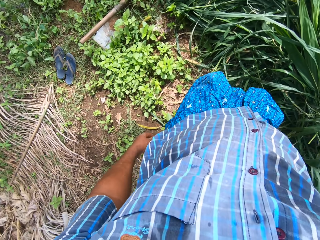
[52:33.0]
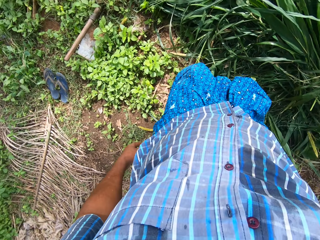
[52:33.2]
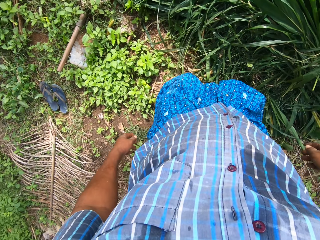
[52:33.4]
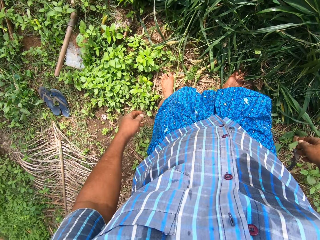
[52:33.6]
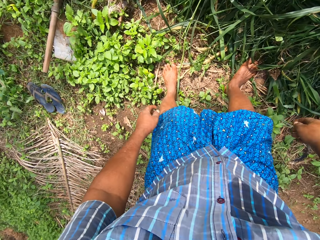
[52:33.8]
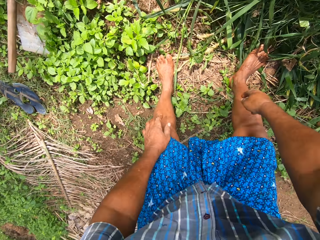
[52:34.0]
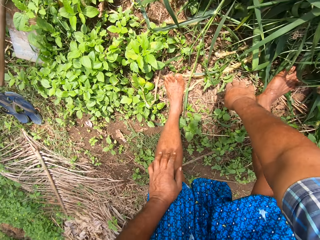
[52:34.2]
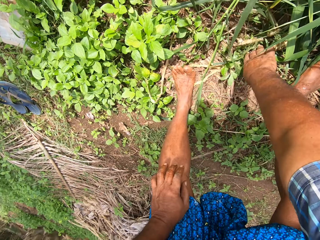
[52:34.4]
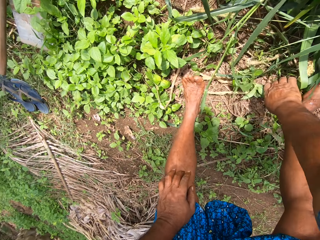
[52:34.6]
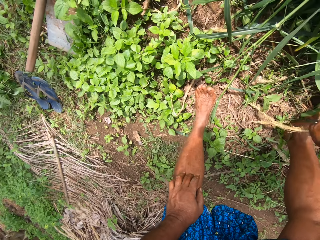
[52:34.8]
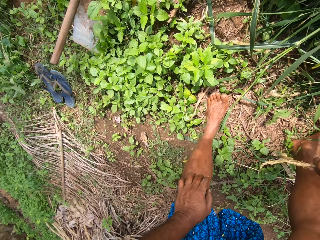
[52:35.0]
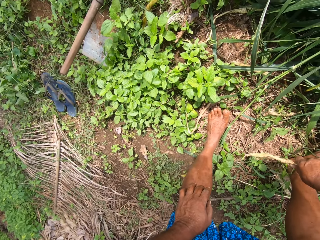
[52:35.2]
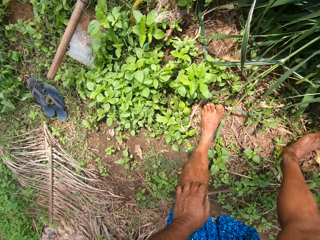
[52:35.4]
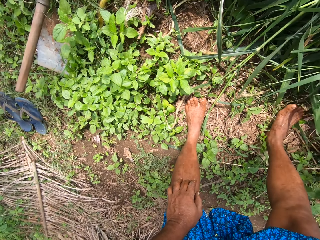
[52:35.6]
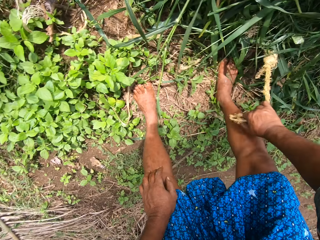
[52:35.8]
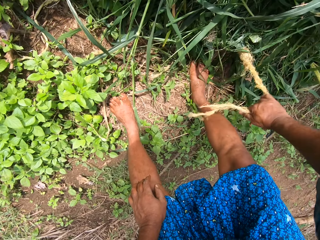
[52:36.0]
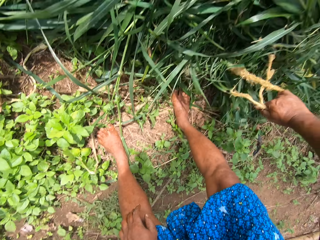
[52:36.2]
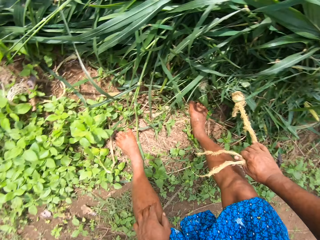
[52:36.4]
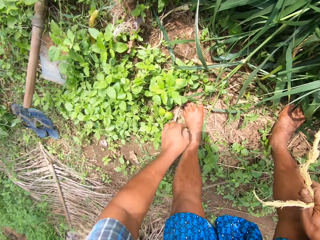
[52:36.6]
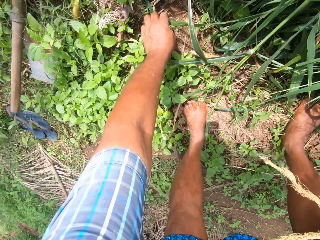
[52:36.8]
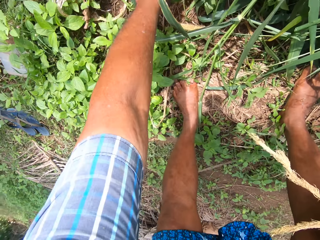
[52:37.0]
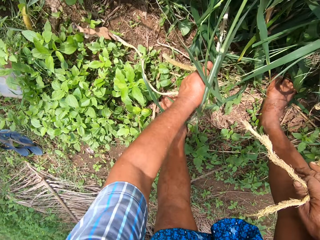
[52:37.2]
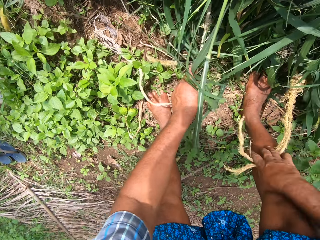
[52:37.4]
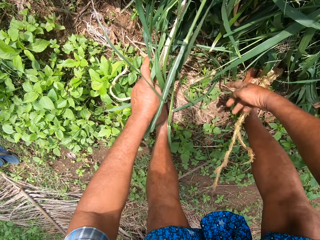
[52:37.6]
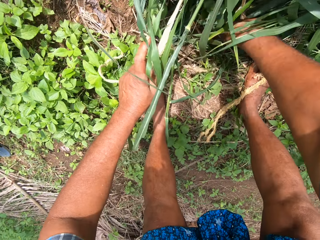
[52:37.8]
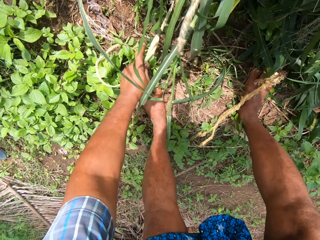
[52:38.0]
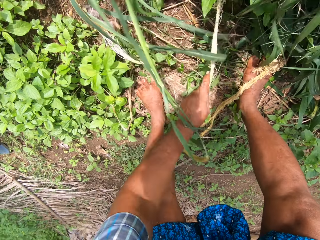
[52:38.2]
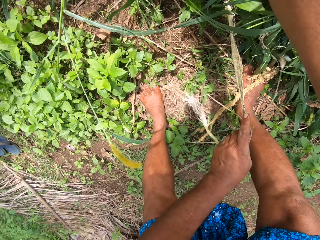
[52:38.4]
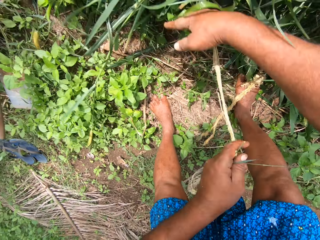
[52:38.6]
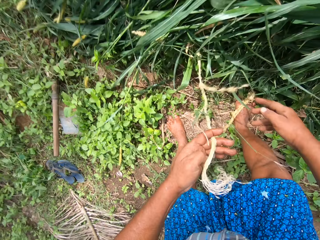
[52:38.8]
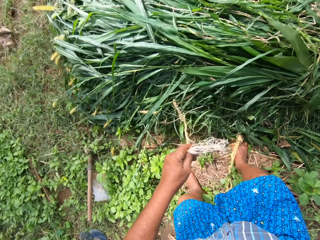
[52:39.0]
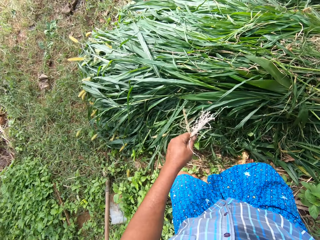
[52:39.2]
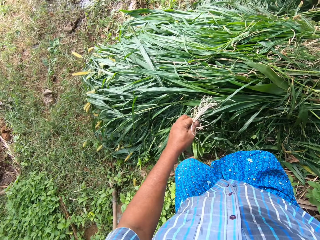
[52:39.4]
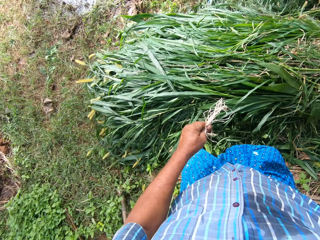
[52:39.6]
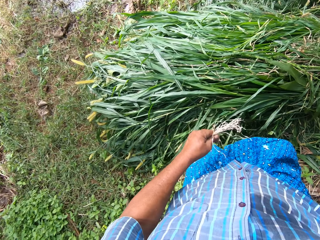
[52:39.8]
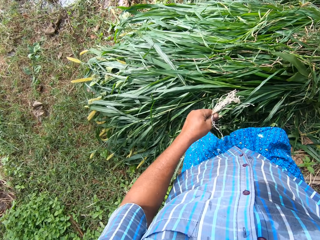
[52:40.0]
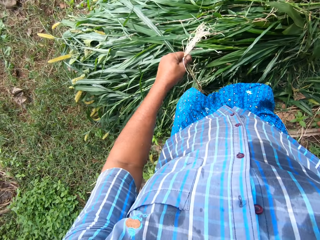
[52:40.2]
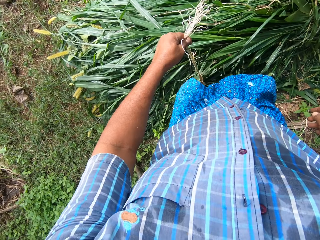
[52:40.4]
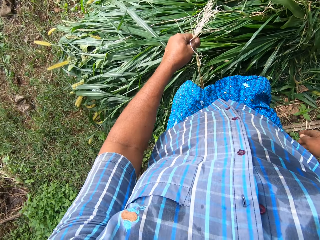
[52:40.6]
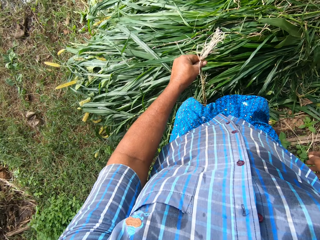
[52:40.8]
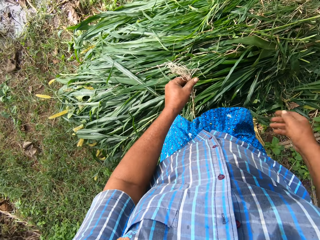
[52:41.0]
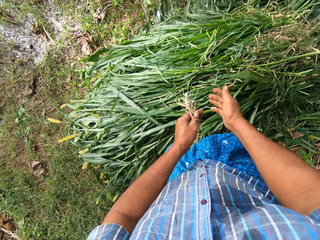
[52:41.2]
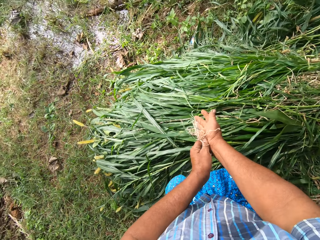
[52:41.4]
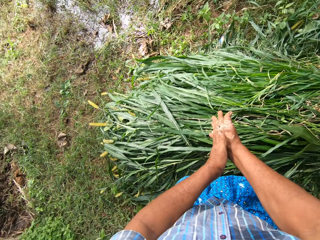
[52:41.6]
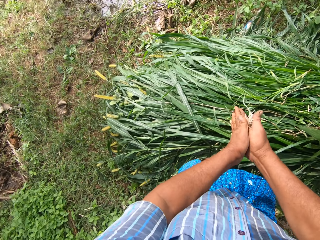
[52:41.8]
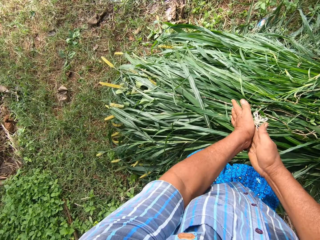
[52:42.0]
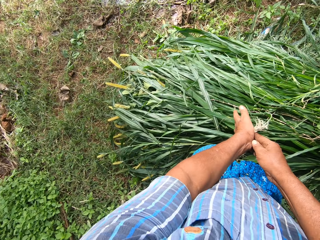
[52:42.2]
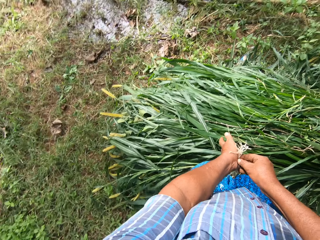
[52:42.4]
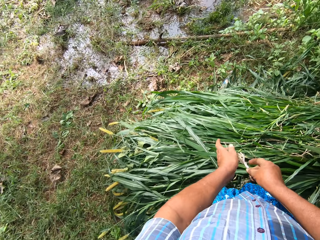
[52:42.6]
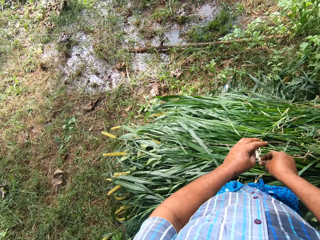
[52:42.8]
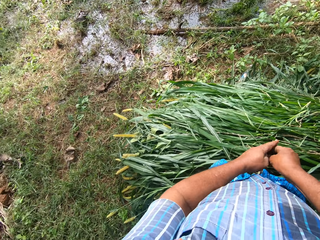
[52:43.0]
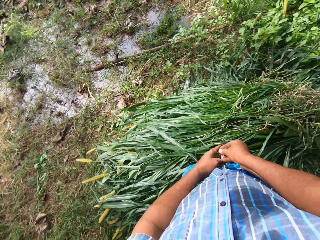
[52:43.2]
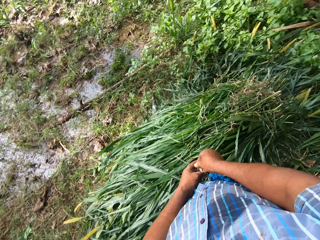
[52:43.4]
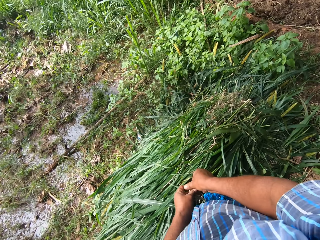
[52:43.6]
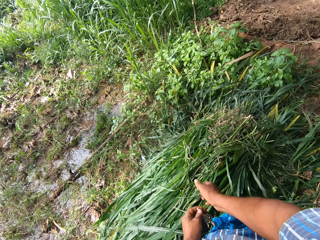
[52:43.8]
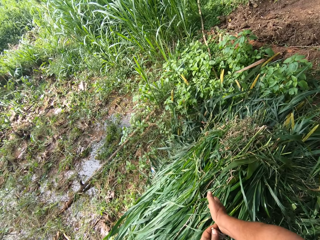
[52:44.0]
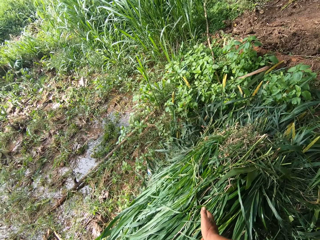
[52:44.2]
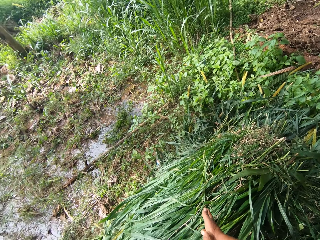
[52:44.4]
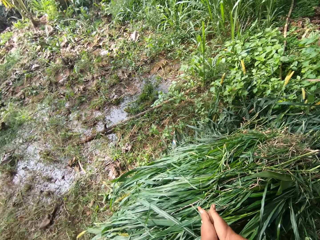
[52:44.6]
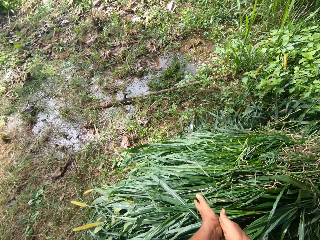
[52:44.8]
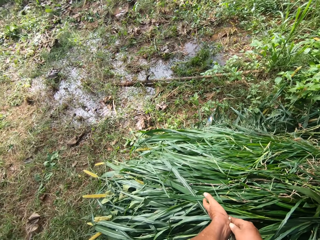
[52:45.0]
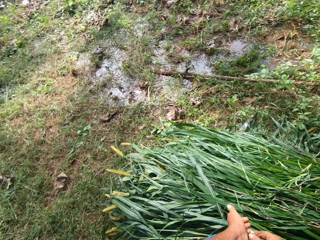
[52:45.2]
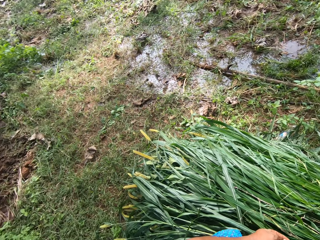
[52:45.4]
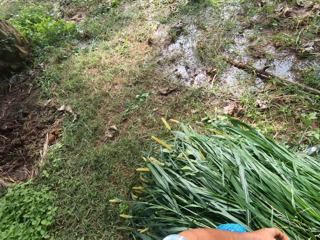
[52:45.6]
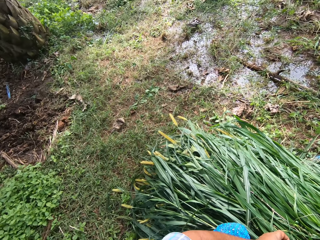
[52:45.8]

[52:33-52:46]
The camera wearer drops his hand. He bends. He picks a rope from the ground. He pulls the rope. He takes a rope from the floor. He ties the napier grass.

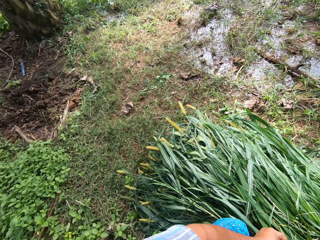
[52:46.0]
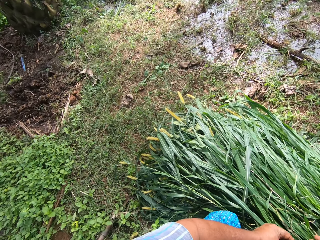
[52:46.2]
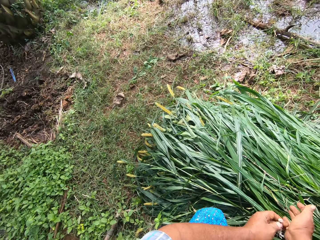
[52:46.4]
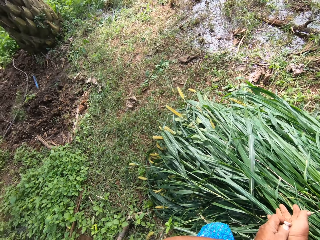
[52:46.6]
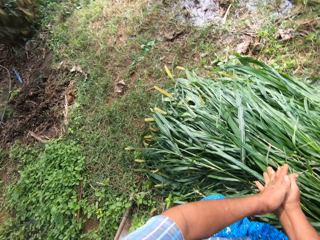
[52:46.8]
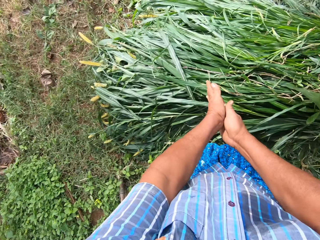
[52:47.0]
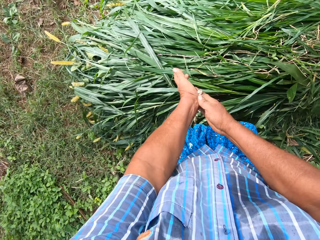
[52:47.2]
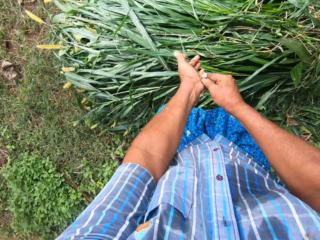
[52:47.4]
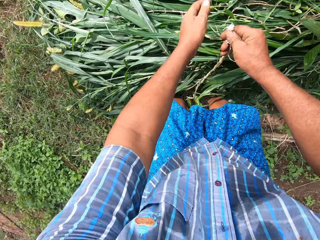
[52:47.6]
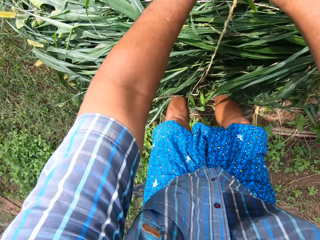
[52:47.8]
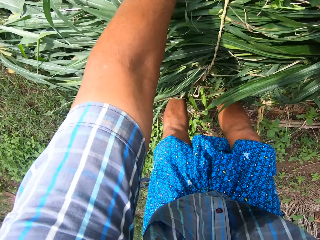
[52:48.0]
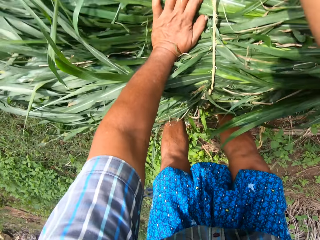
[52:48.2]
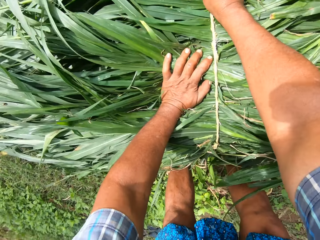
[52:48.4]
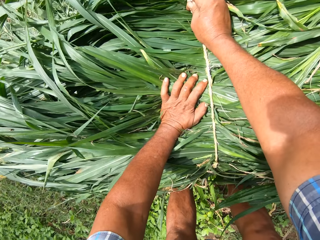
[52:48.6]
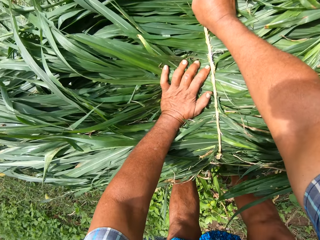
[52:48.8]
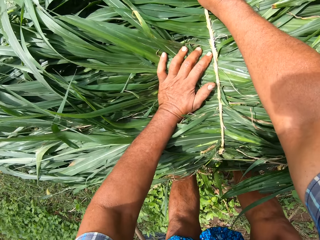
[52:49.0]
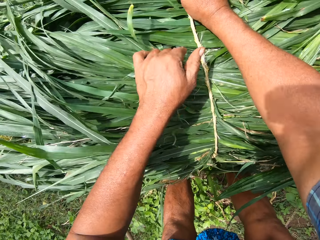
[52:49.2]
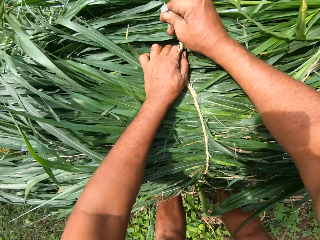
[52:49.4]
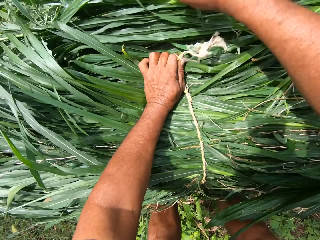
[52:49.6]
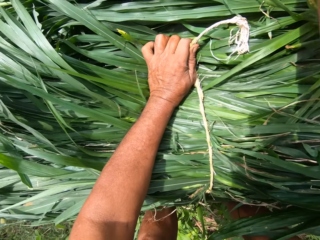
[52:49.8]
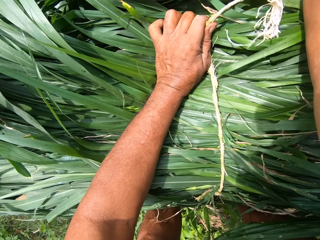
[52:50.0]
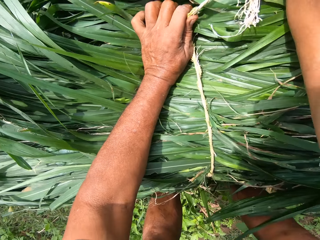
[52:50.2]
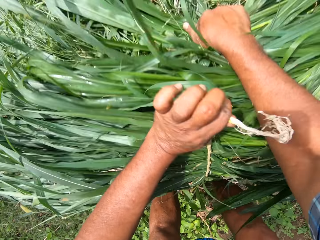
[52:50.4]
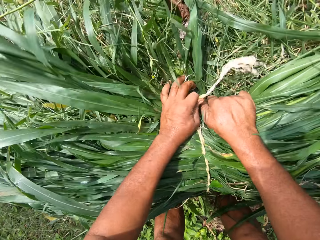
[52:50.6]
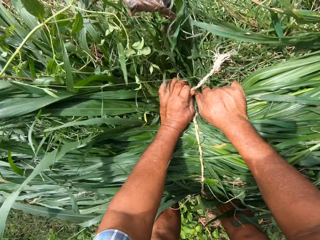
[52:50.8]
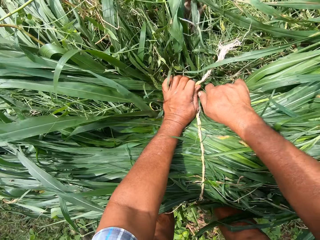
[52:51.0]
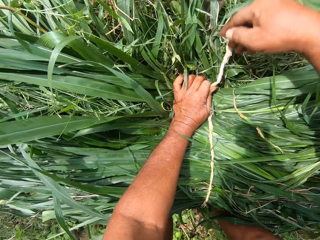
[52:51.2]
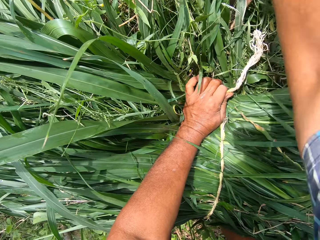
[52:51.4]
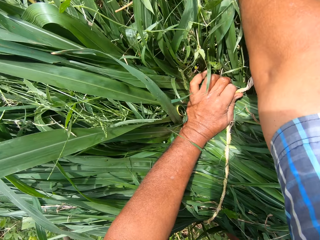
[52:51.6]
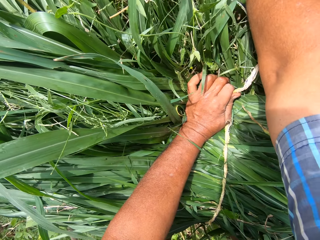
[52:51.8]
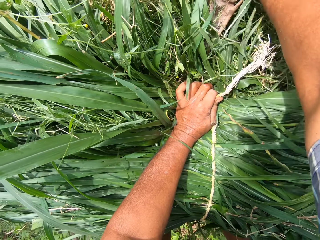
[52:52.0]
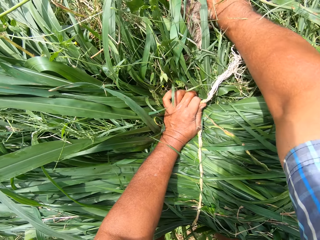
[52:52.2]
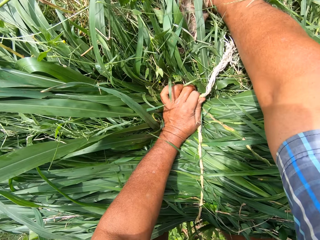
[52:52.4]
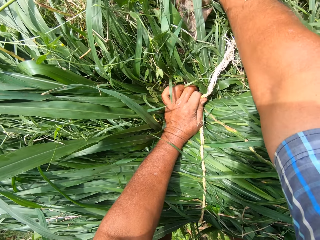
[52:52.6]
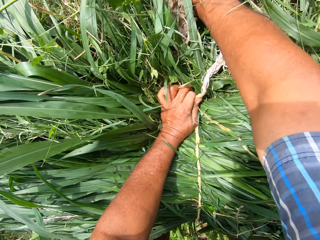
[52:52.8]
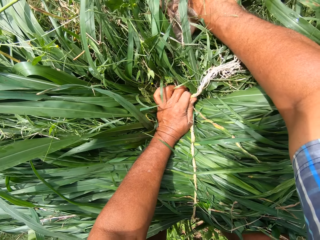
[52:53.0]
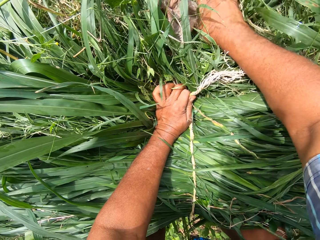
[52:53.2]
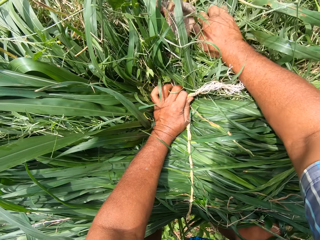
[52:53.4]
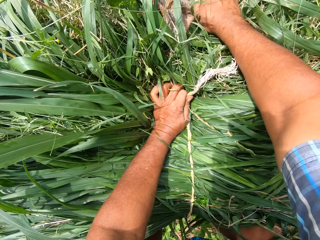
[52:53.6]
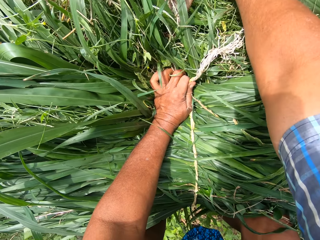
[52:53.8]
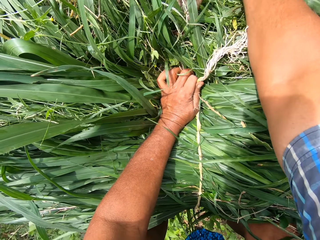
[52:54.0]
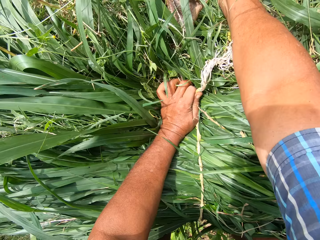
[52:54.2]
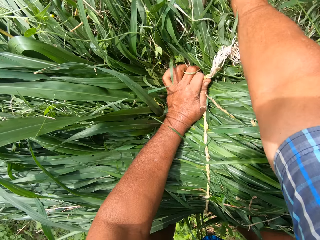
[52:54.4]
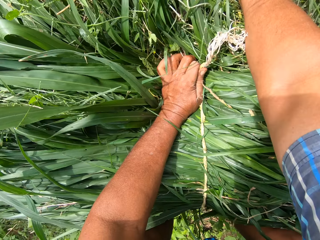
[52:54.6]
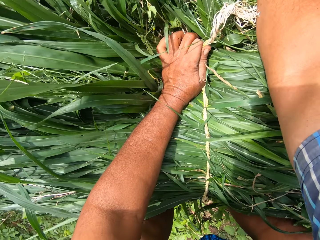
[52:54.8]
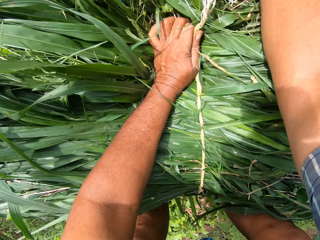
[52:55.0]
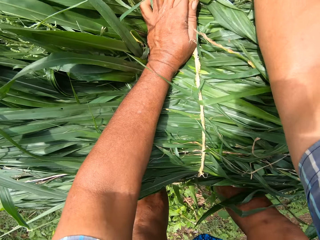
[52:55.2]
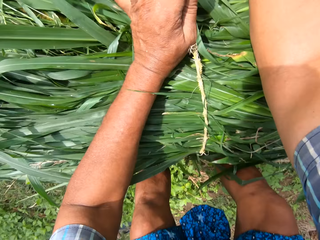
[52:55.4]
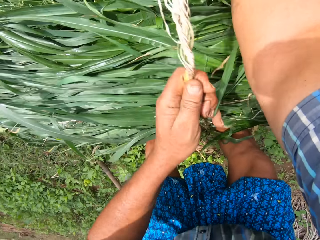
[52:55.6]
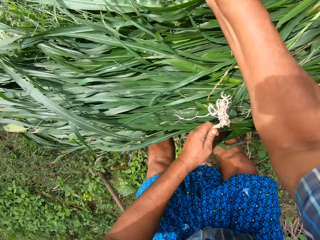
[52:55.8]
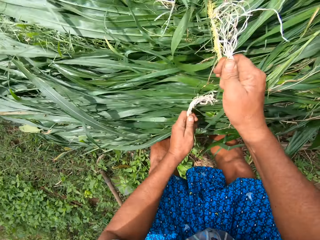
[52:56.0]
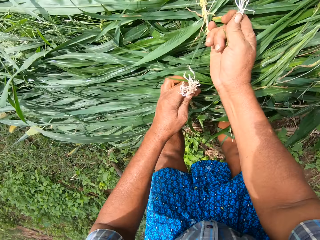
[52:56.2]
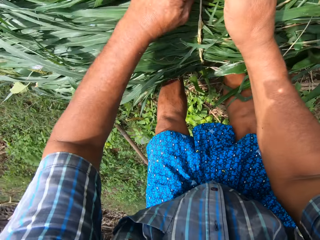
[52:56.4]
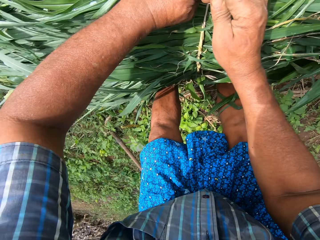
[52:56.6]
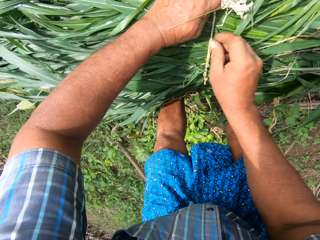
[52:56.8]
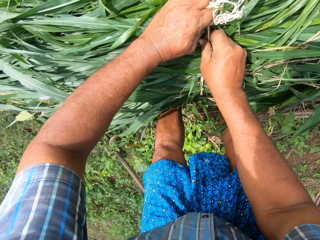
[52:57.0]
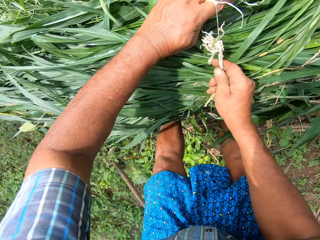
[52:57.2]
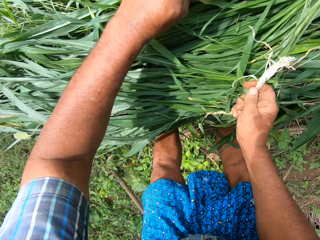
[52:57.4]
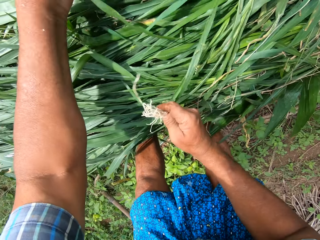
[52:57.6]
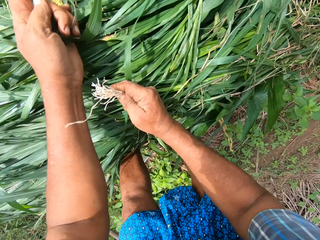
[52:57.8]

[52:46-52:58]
The camera wearer packs the grass on the floor.
